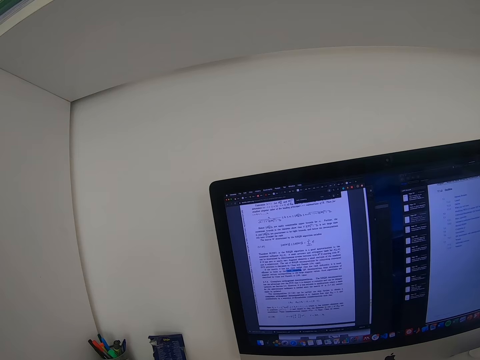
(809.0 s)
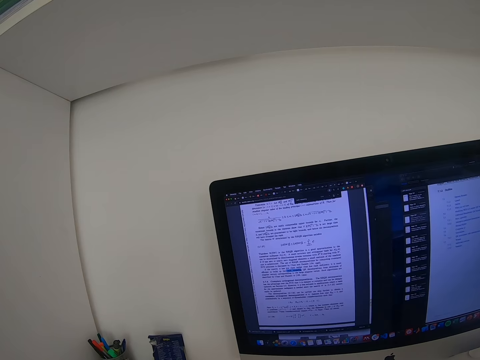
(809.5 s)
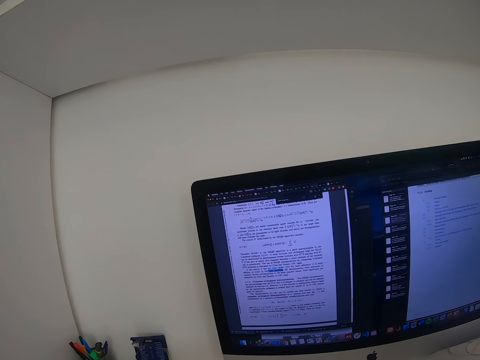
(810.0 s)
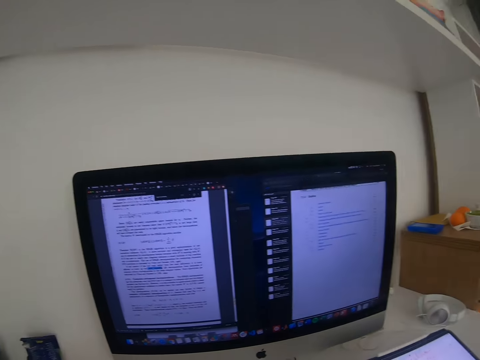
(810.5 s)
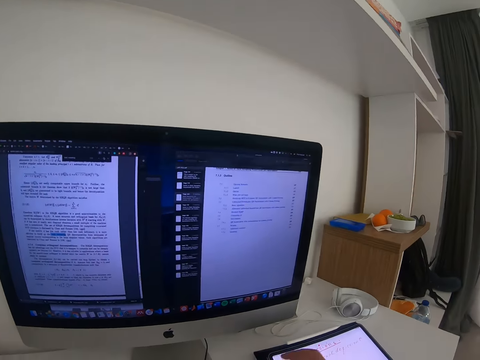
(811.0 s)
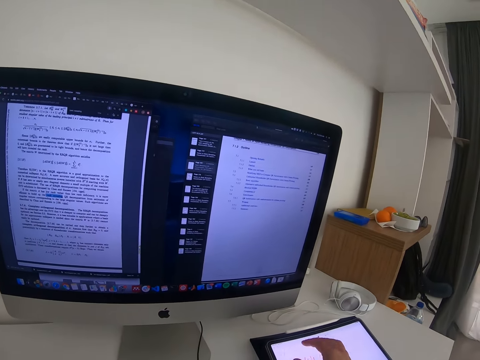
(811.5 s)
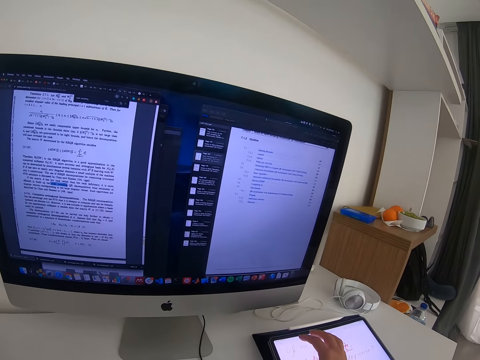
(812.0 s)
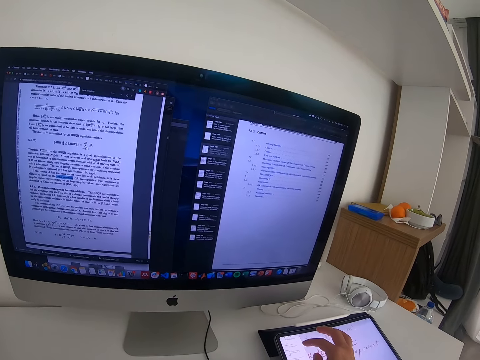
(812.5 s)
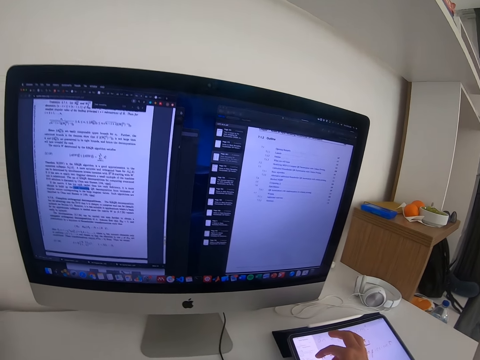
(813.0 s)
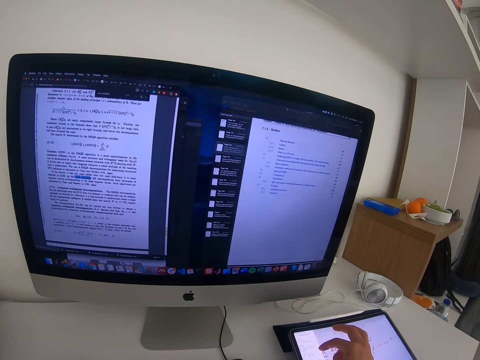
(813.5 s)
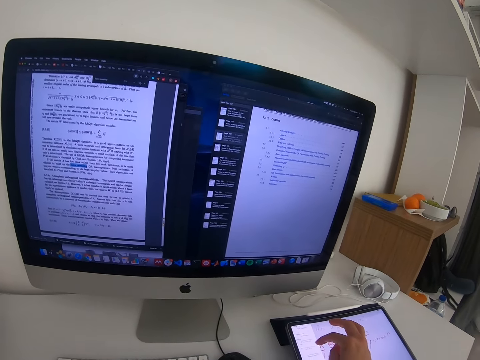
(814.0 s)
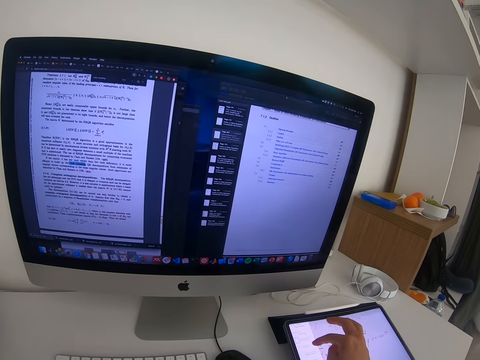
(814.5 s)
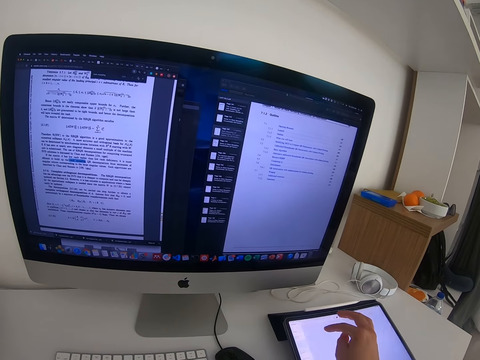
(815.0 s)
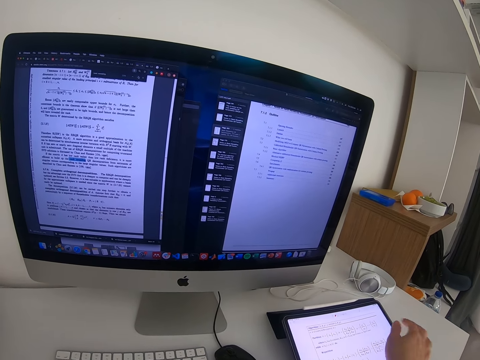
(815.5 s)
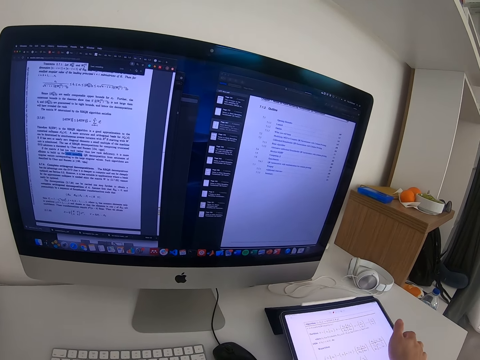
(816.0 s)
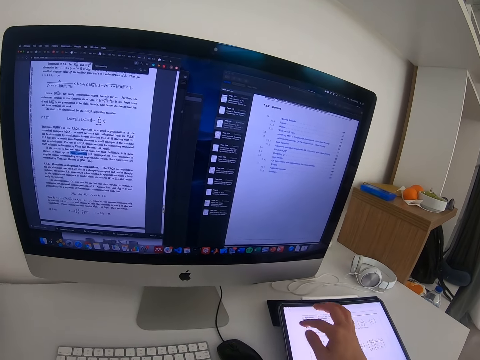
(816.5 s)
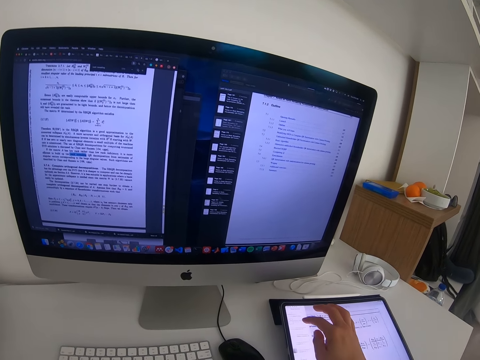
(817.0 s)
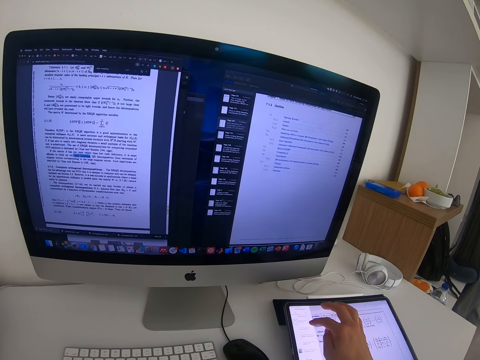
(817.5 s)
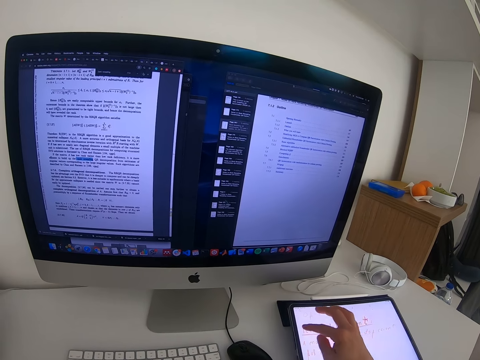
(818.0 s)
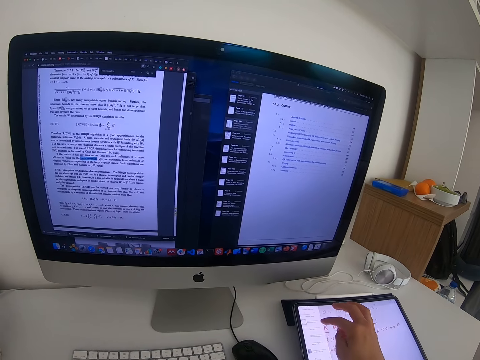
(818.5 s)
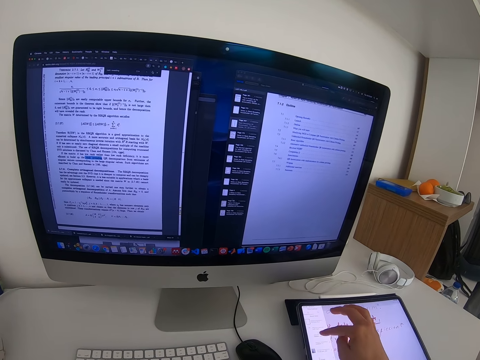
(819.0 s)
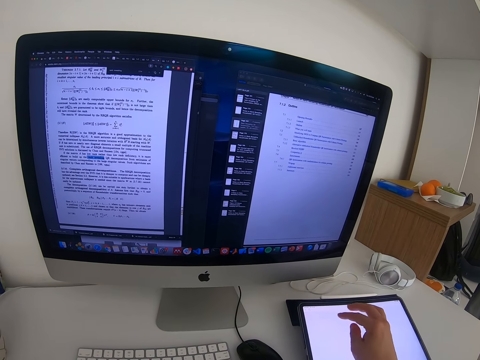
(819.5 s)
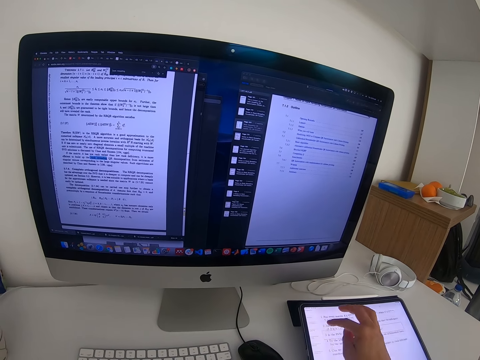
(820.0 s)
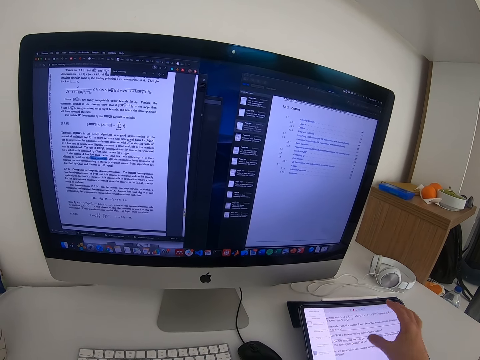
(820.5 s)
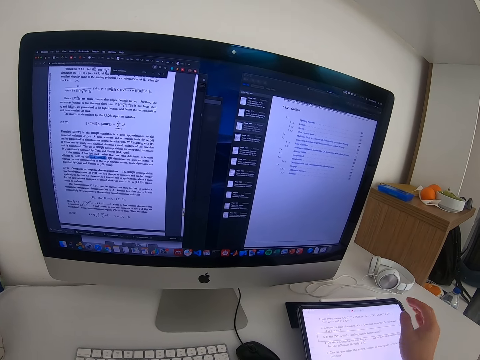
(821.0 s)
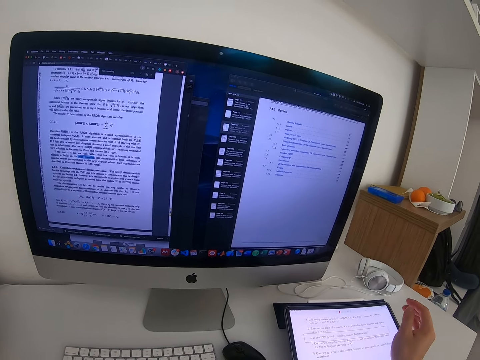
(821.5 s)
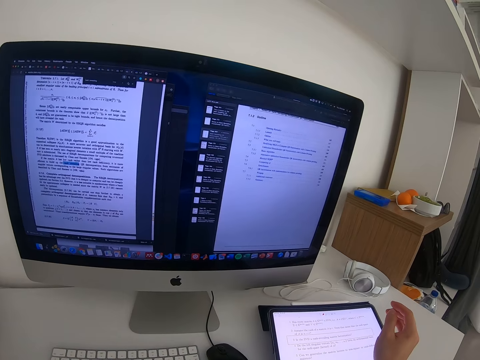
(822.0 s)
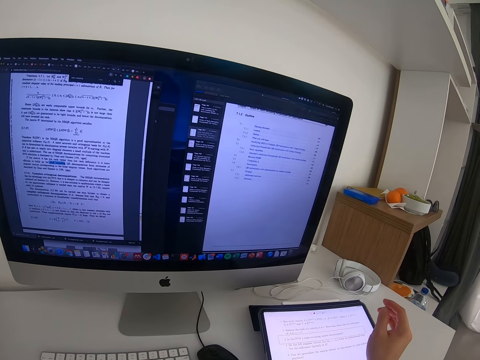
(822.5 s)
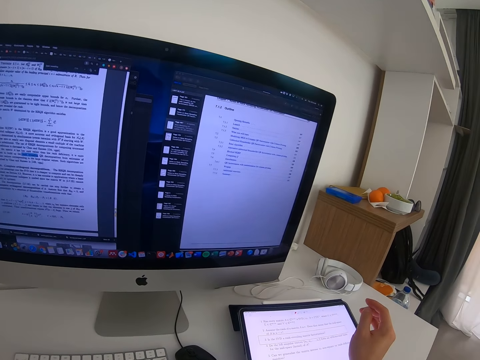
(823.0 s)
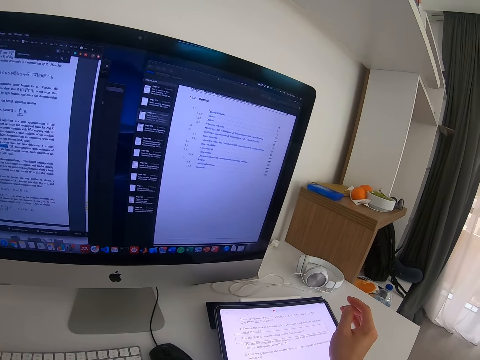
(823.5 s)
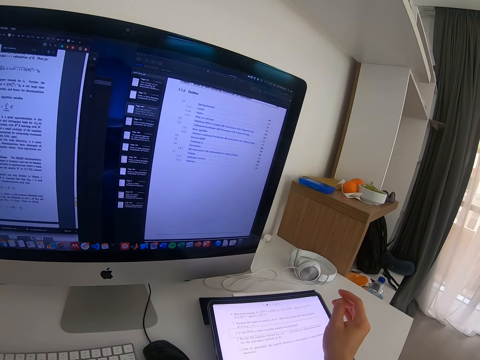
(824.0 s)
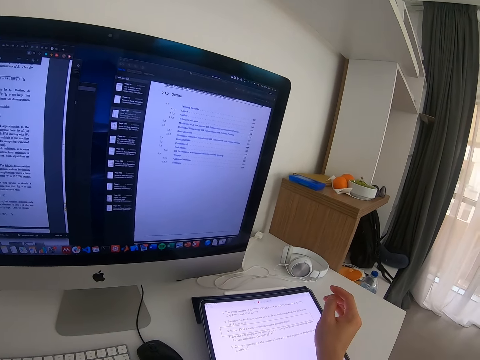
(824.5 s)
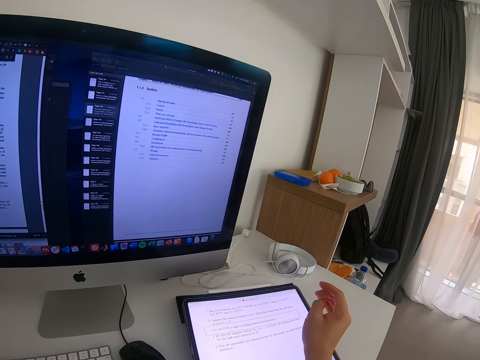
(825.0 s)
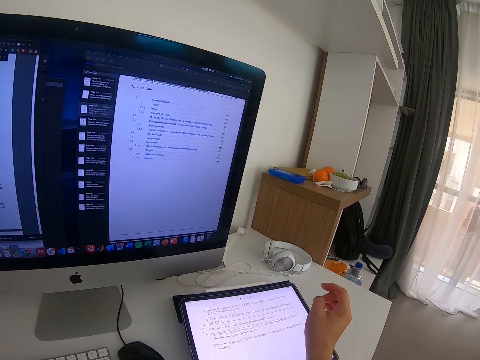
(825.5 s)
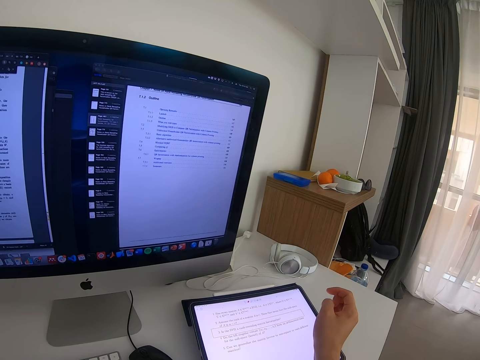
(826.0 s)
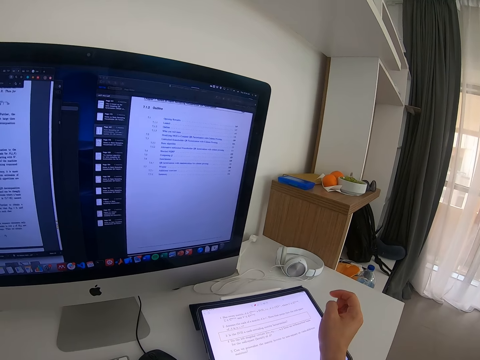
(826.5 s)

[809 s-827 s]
The camera wearer operates the tablet with his right hand. He reads the notes in the desktop.

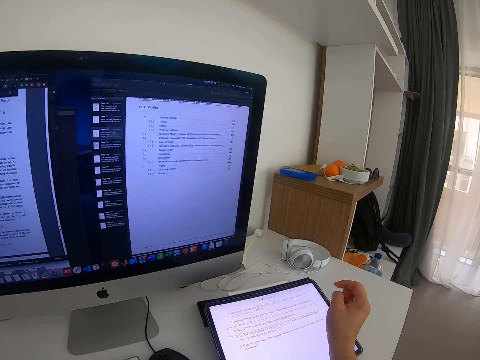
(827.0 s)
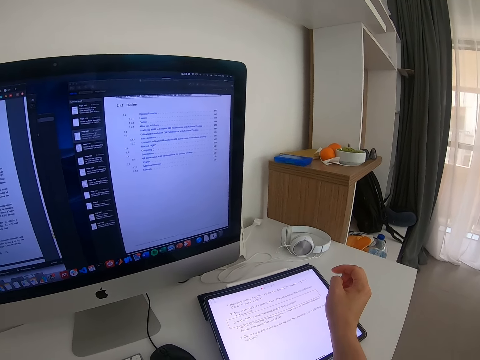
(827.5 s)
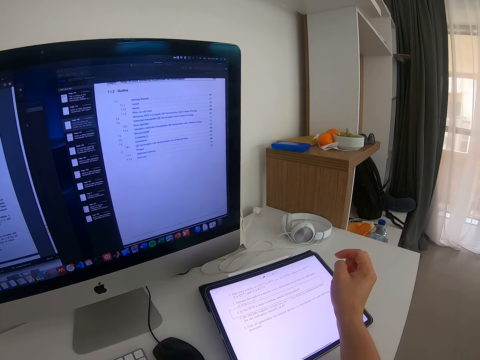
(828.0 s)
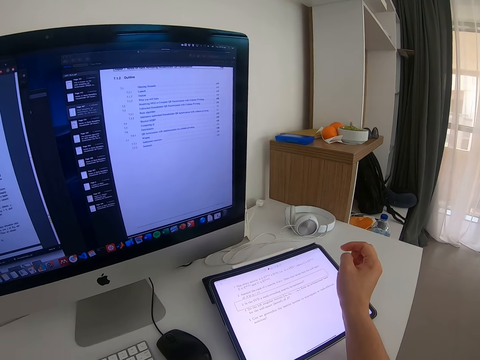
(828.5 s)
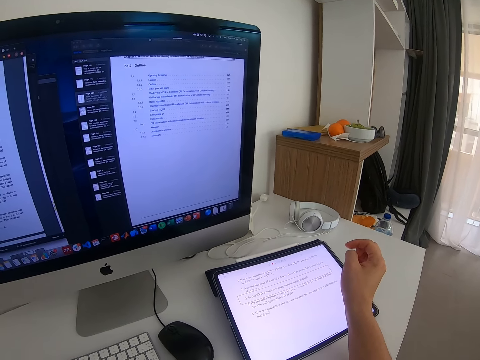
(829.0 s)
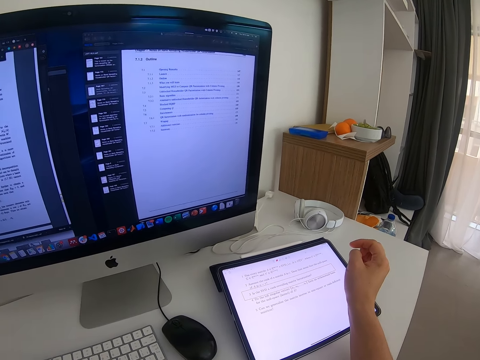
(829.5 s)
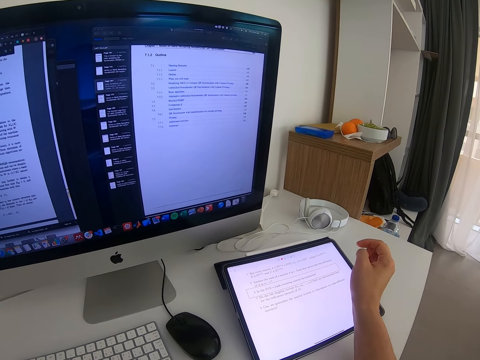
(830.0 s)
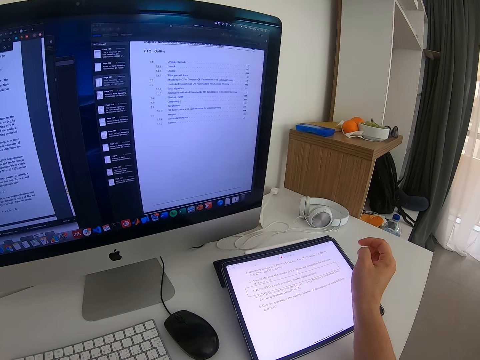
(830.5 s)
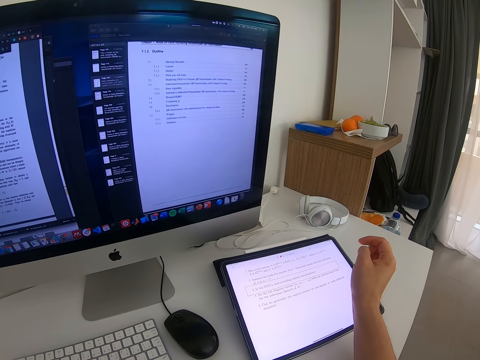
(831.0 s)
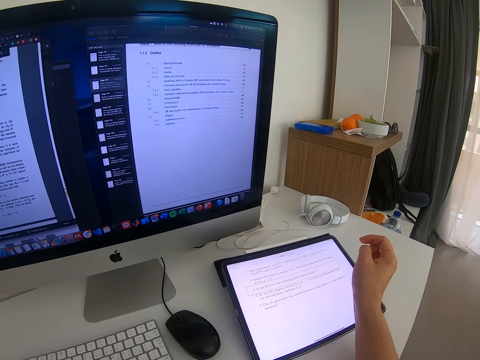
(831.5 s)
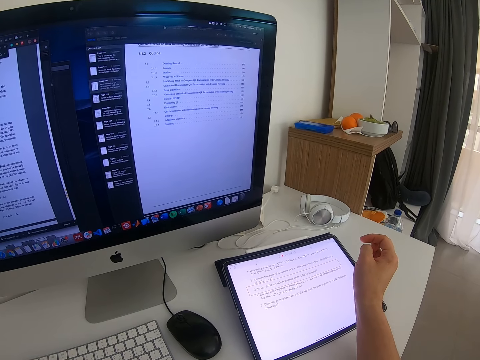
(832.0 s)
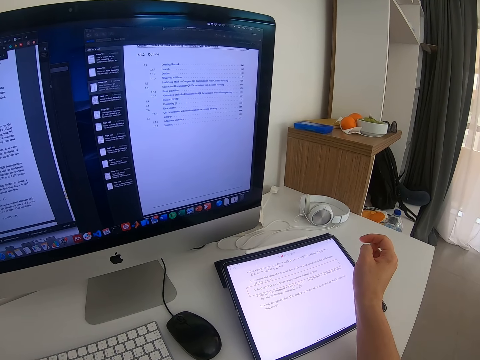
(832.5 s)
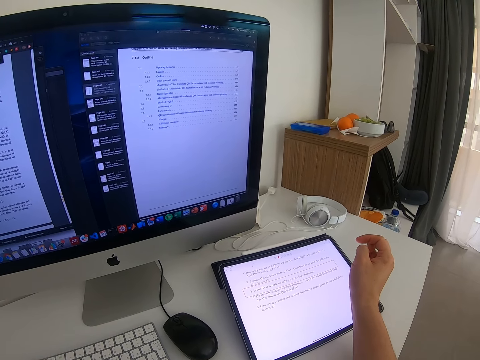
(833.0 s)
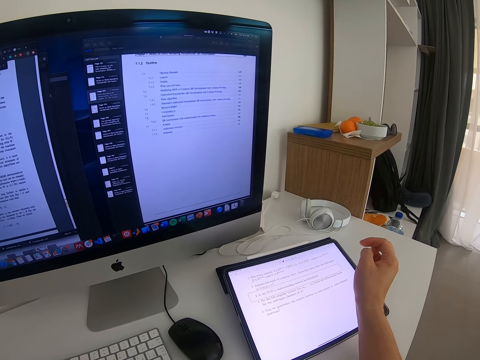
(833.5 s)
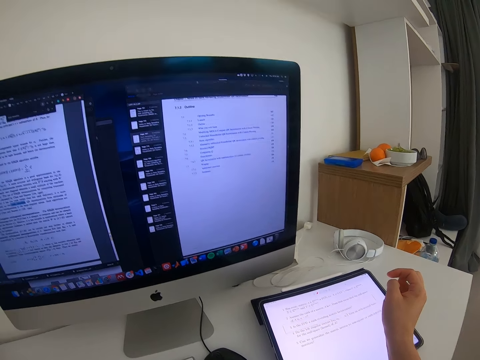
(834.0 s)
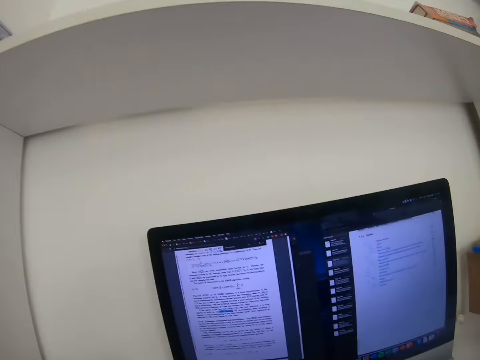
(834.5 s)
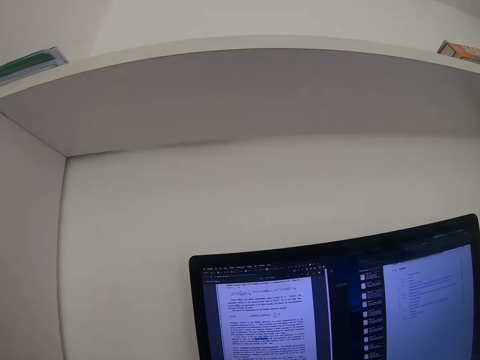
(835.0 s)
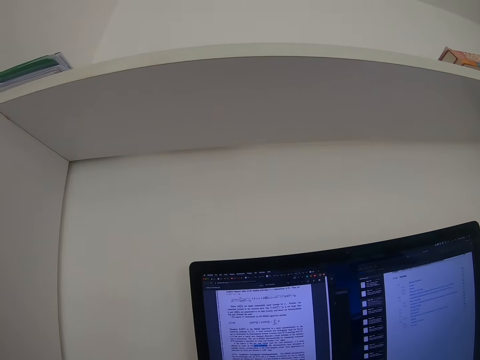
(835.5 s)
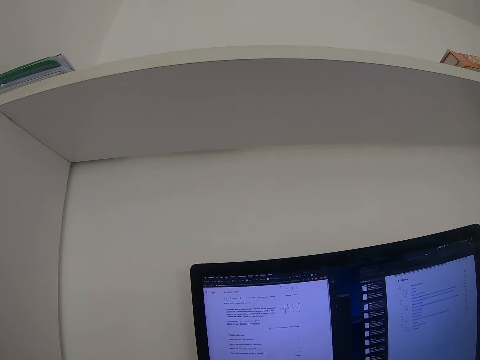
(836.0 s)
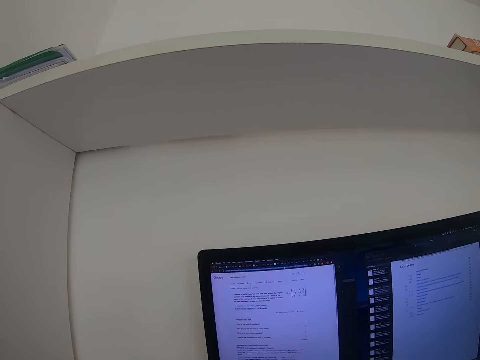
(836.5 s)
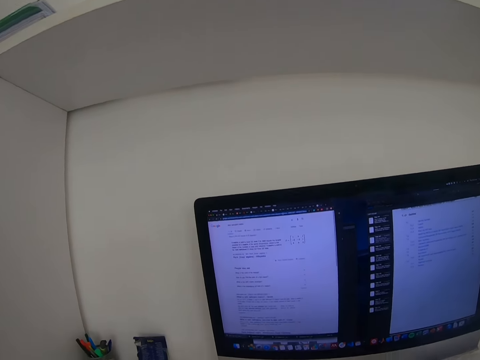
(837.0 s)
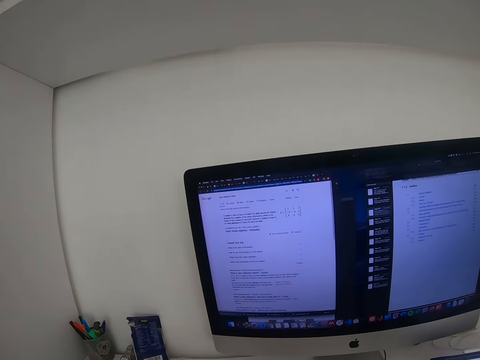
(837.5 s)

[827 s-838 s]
The camera wearer operates the desktop with a mouse.
